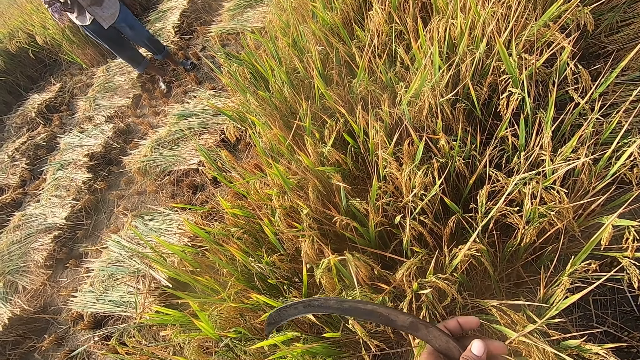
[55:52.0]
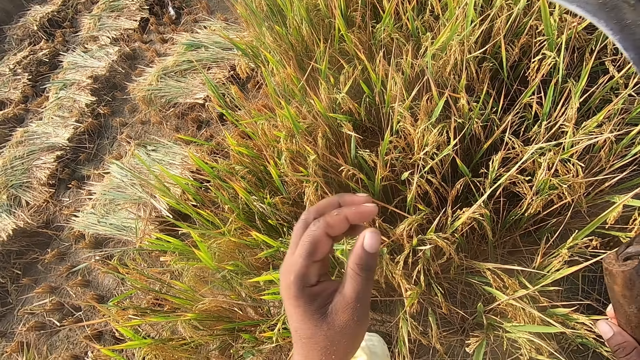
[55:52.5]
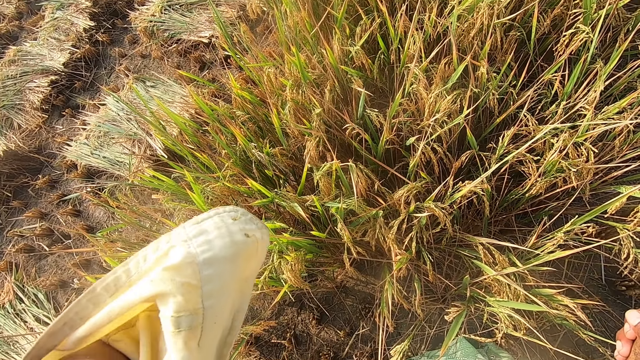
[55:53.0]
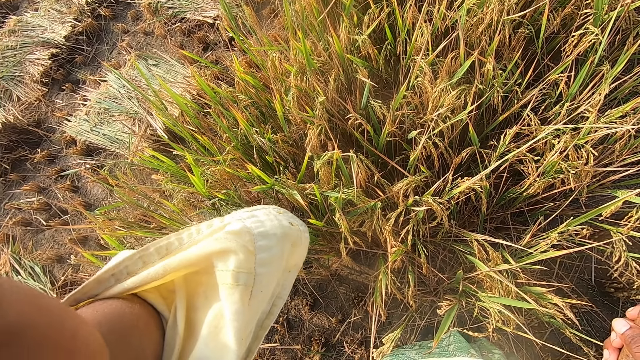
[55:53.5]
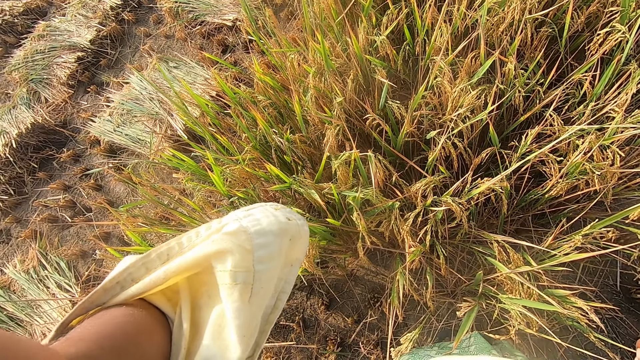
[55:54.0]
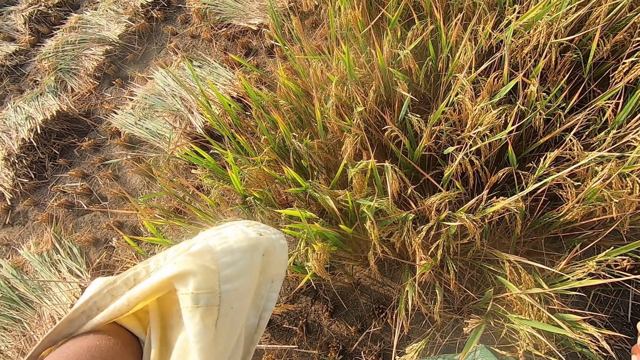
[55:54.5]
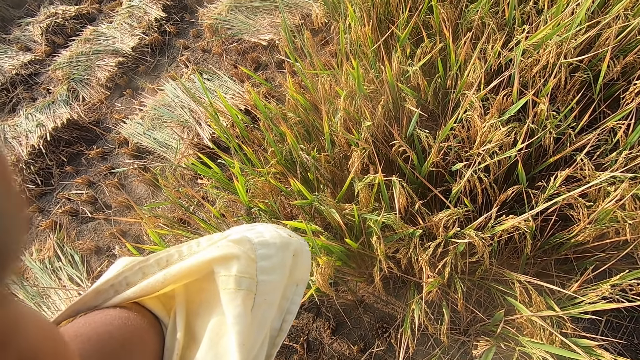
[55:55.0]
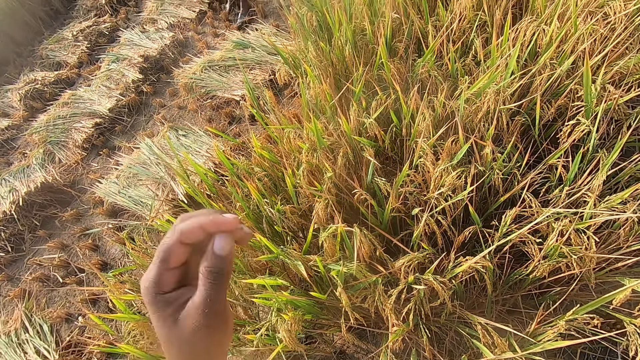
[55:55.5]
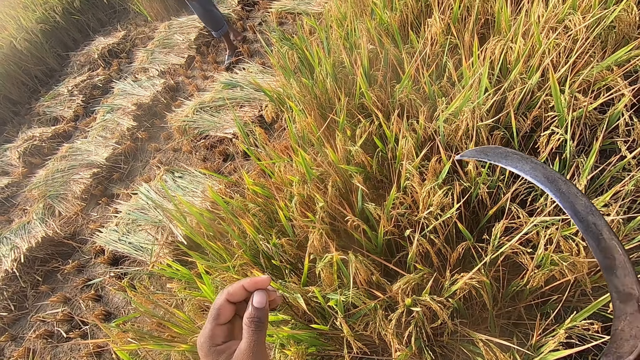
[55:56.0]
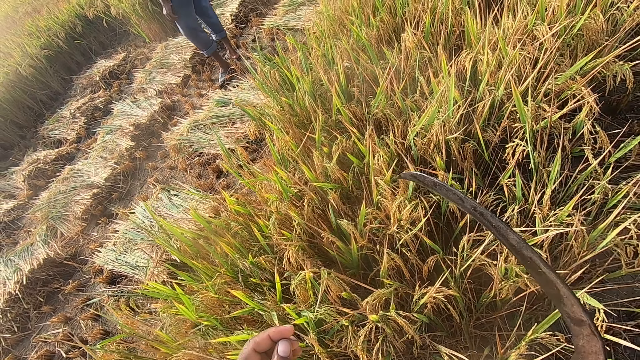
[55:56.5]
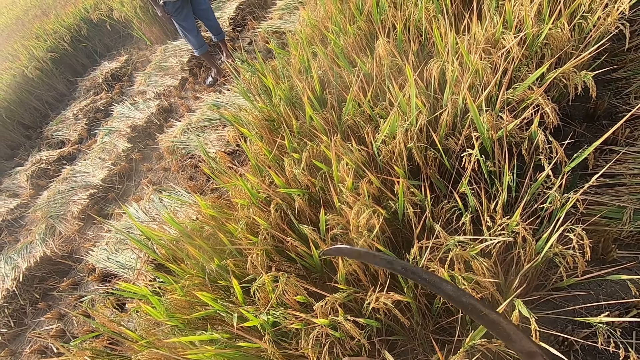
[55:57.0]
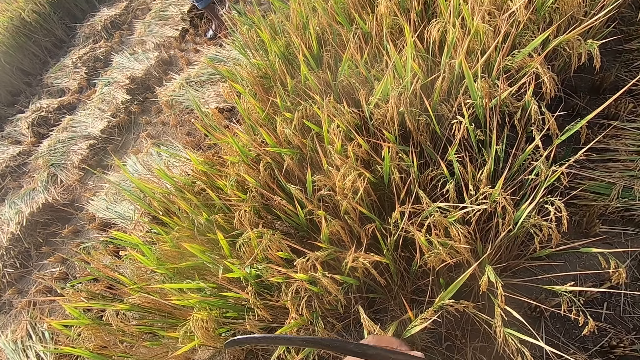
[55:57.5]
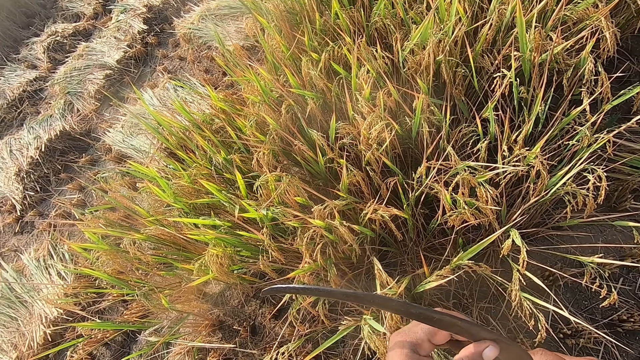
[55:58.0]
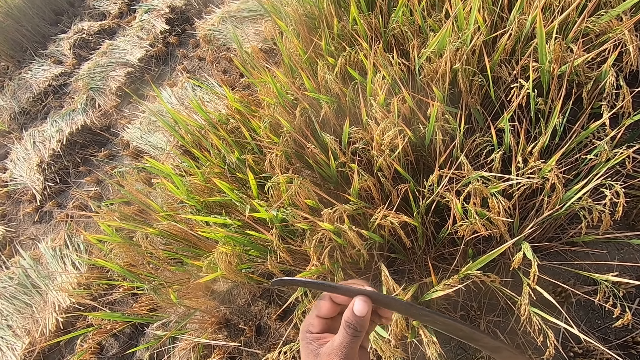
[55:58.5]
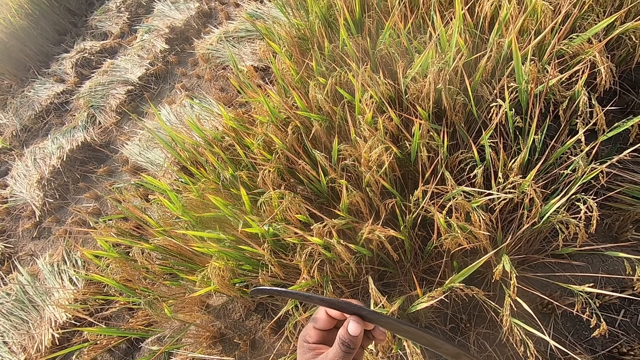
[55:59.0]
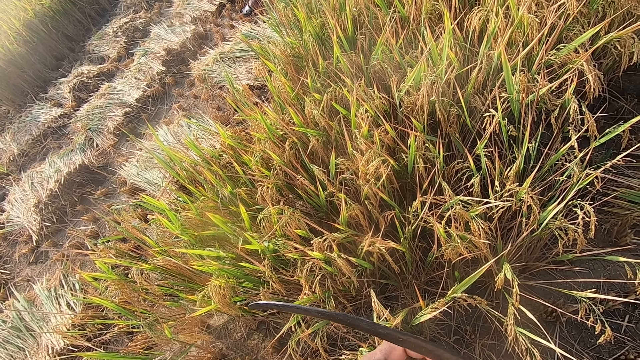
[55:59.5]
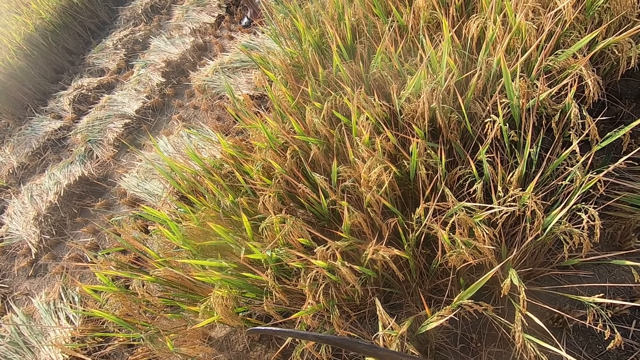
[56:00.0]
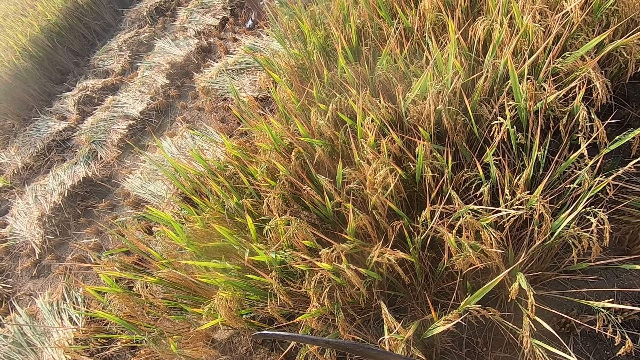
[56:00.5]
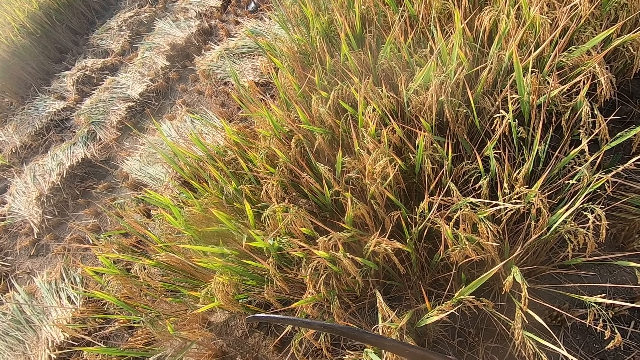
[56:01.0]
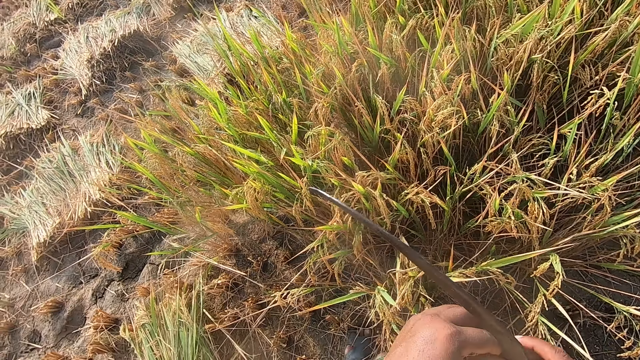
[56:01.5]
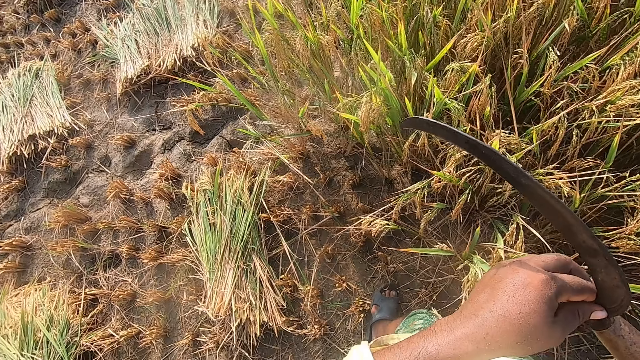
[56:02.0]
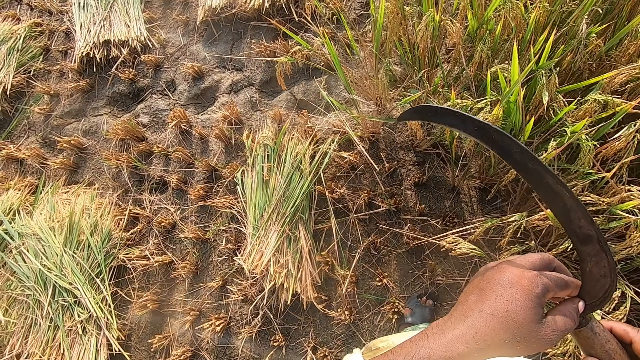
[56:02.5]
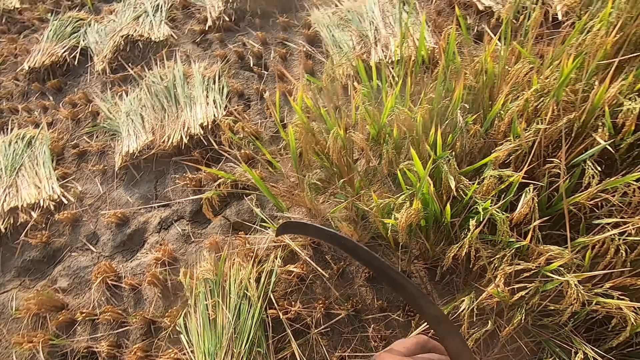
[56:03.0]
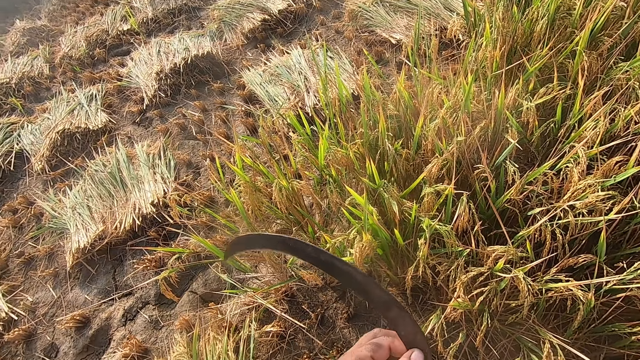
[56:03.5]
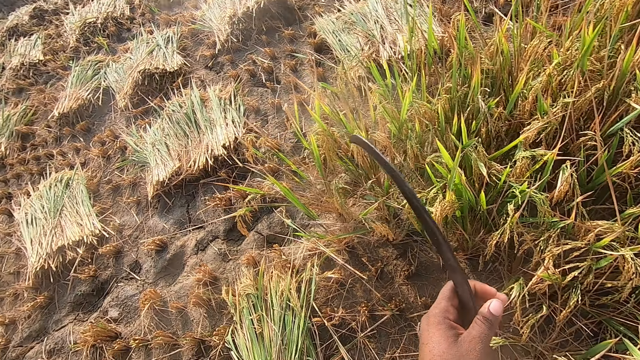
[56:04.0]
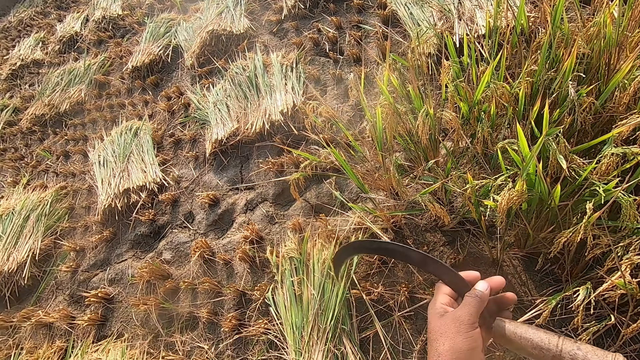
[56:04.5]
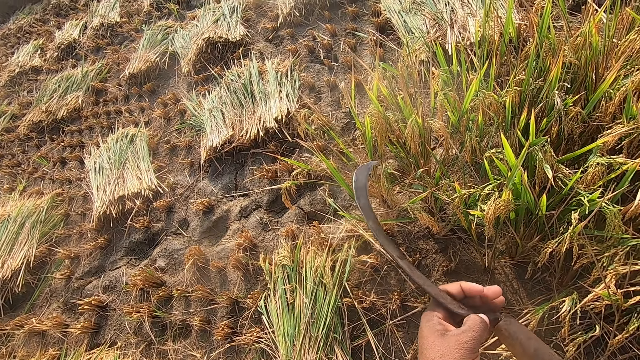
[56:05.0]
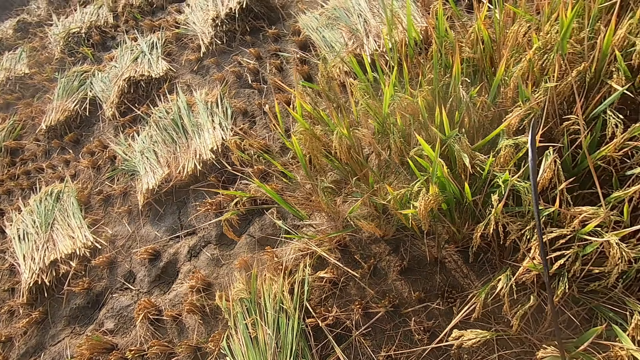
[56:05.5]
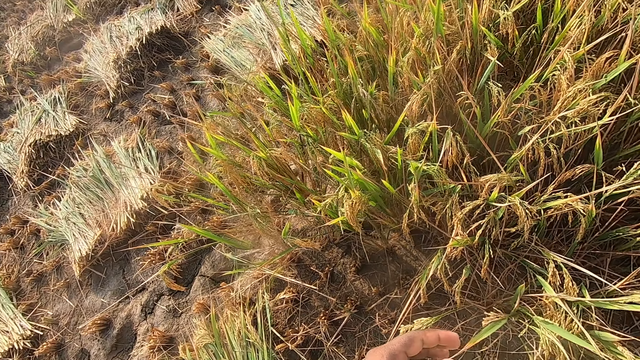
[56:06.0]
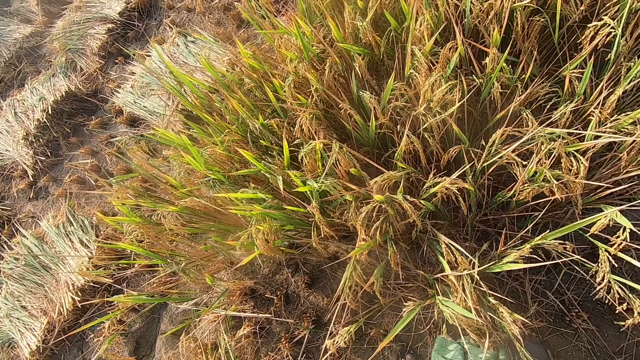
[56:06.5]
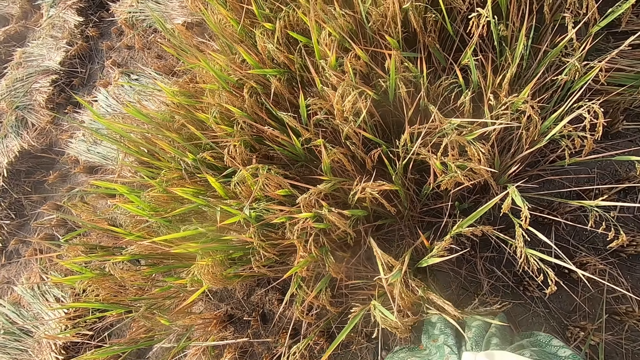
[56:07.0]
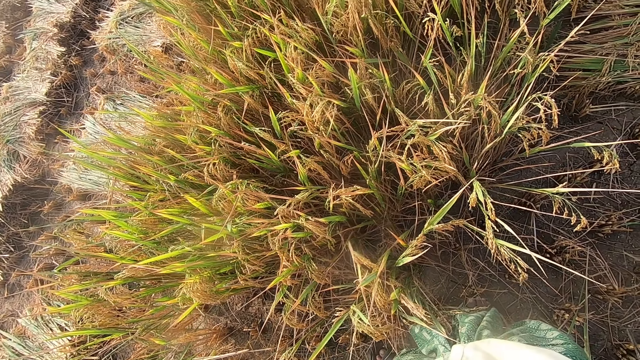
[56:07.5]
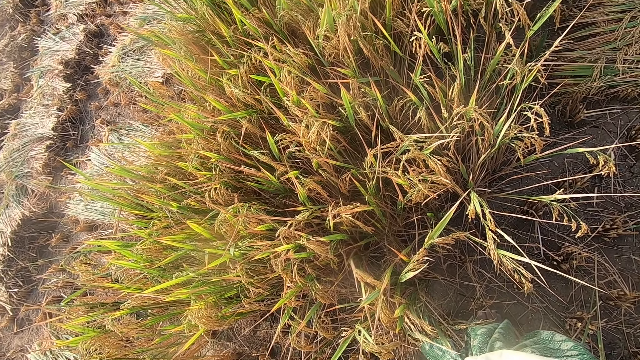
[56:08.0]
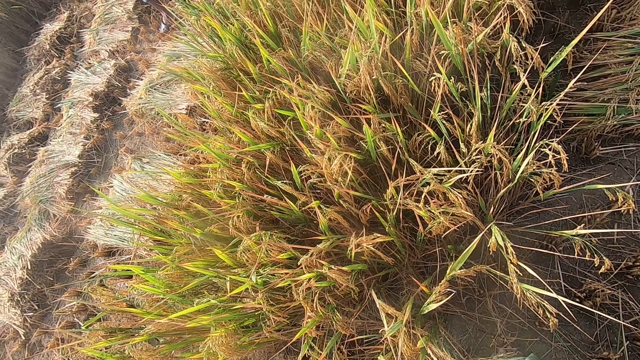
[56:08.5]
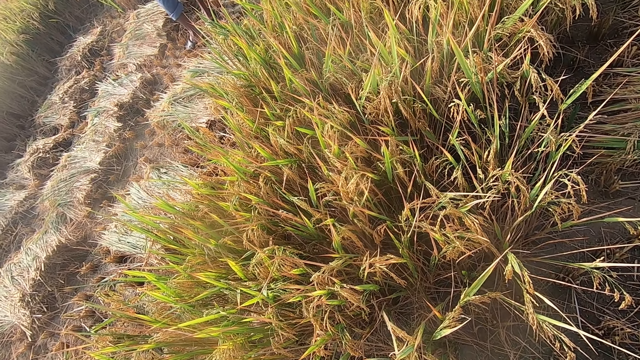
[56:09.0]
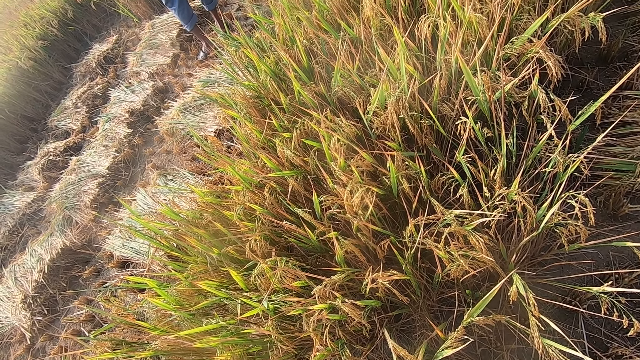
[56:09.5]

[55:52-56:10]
The camera wearer touches the camera on his head. He adjusts the camera on the head using the left hand. He wipes the sickle using the left hand fingers. He feels the blade of the sickle. He holds the sickle using the left hand.

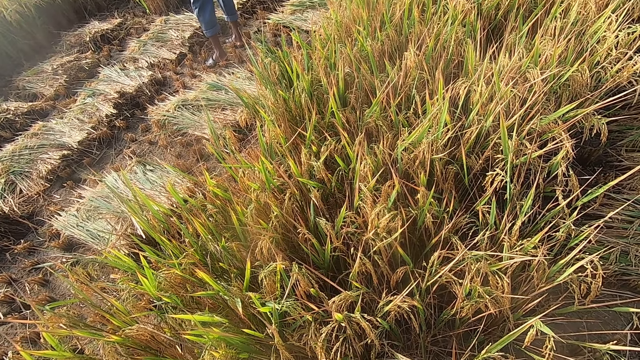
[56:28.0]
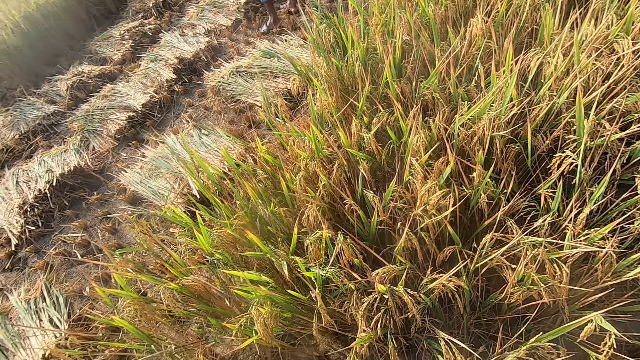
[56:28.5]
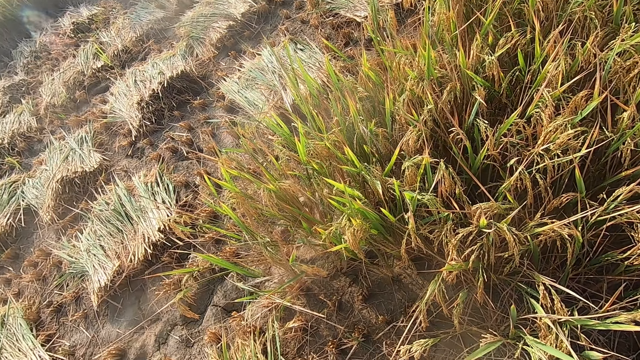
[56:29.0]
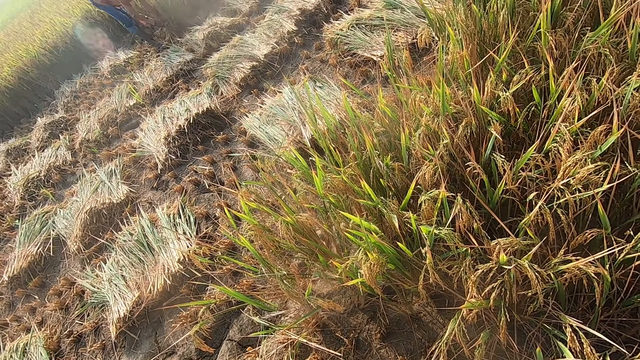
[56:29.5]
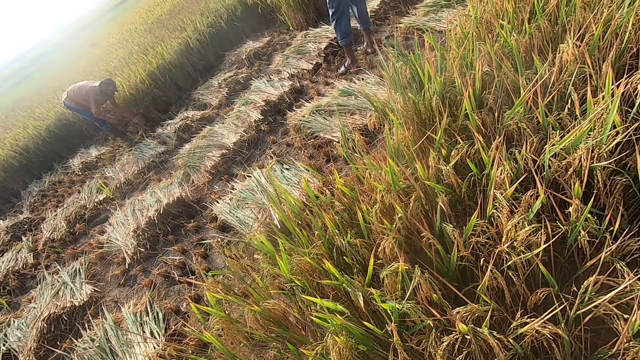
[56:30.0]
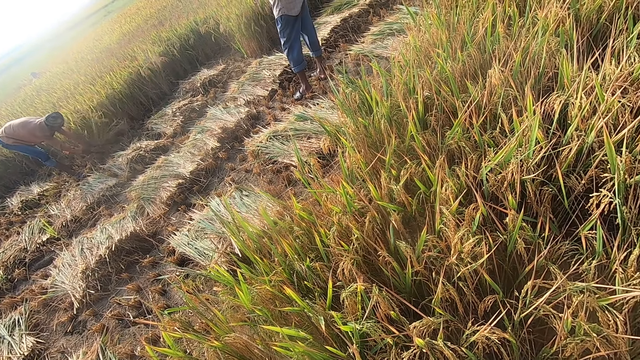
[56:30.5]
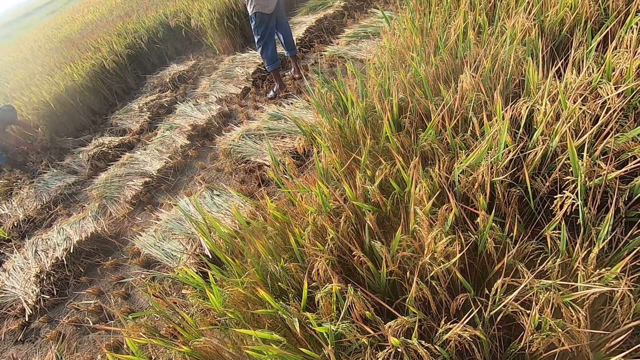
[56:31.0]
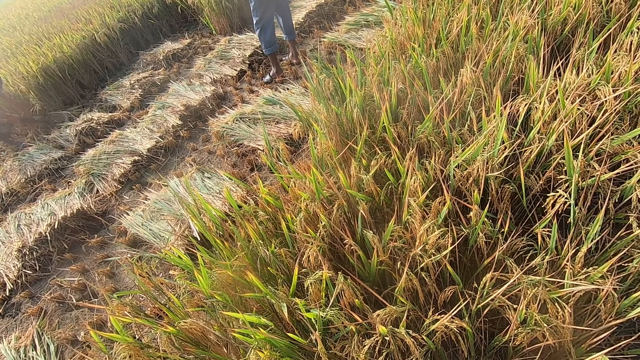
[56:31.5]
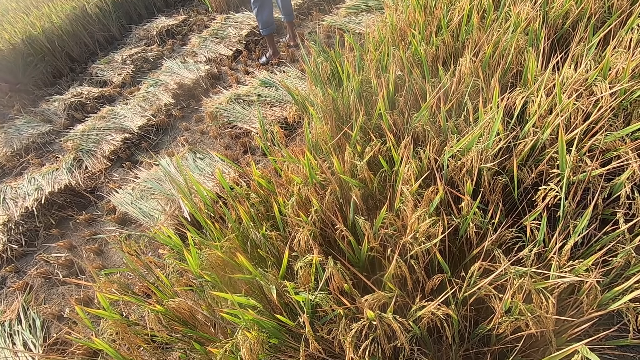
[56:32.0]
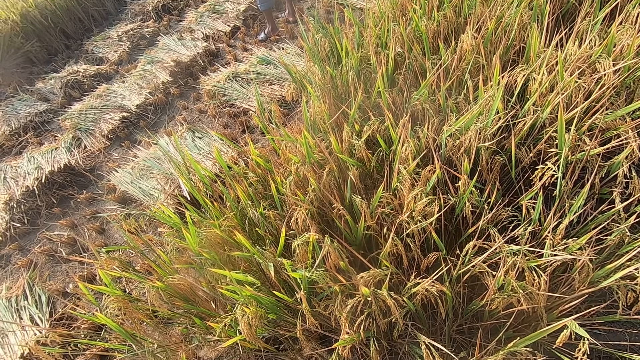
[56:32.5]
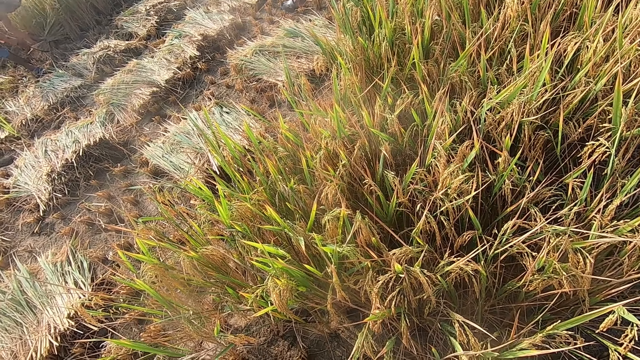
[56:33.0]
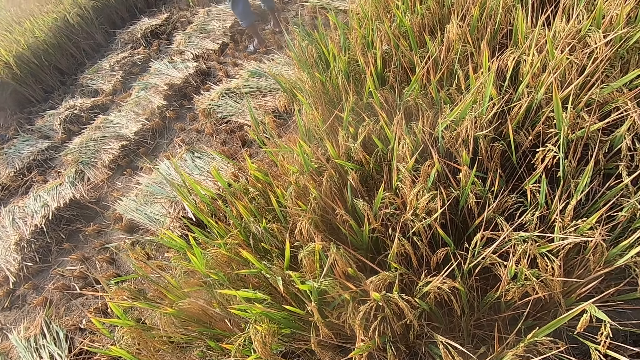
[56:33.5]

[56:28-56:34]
A person cuts wheat plants.
